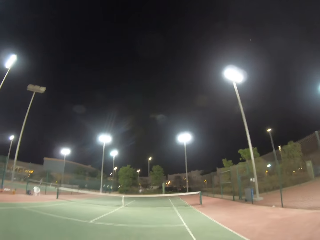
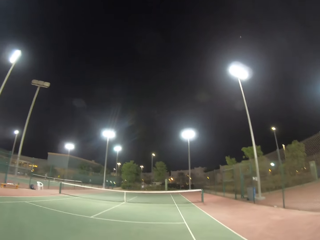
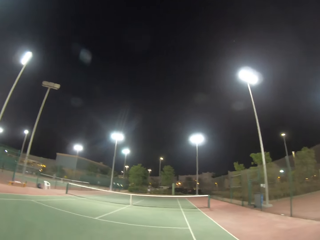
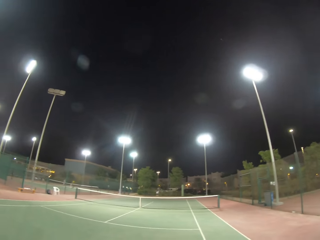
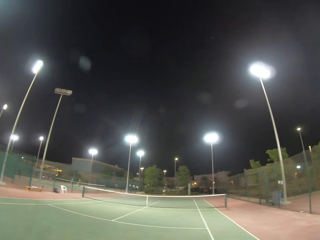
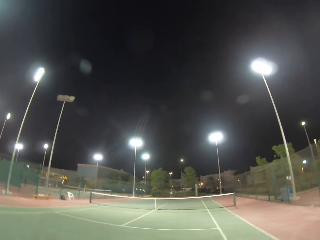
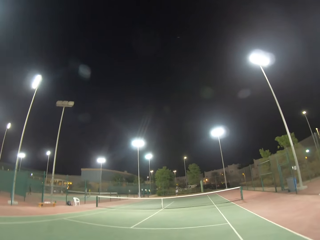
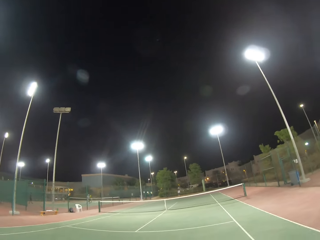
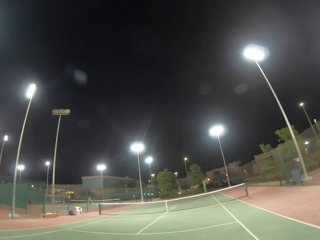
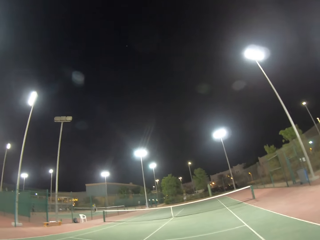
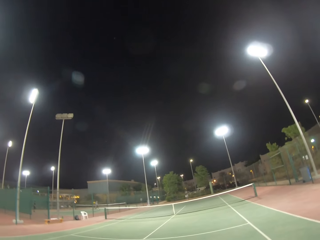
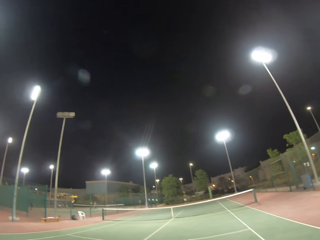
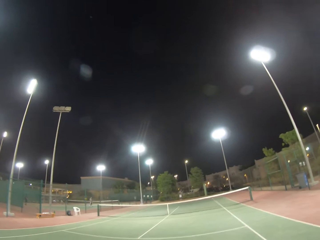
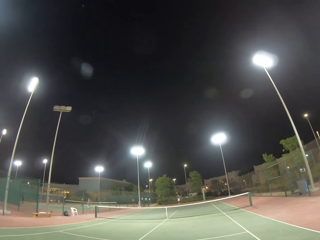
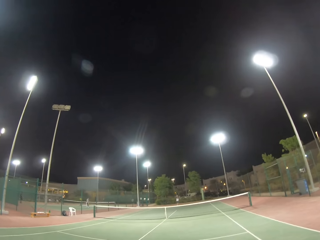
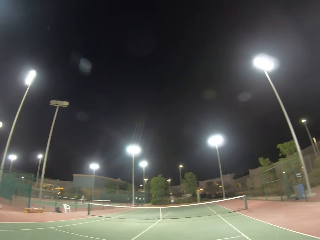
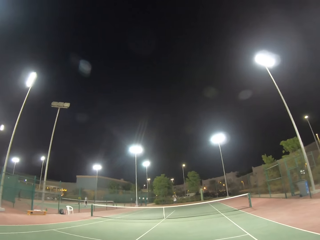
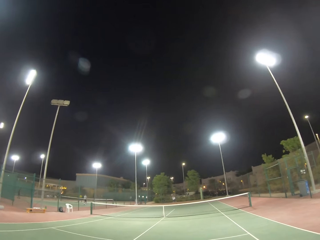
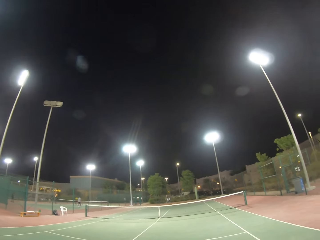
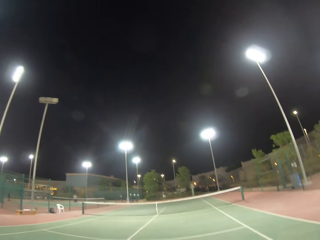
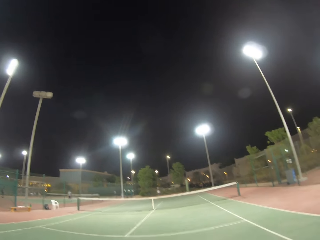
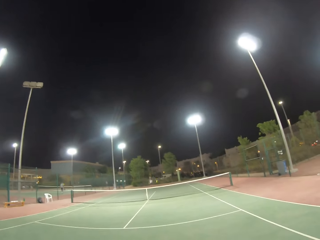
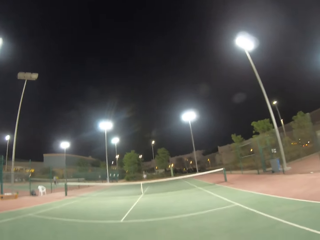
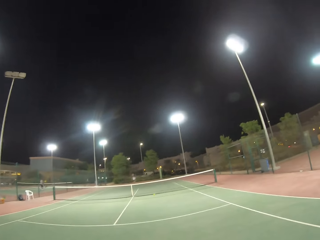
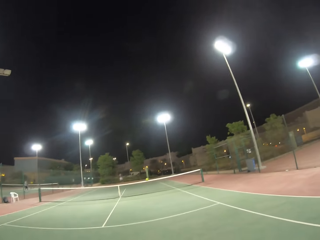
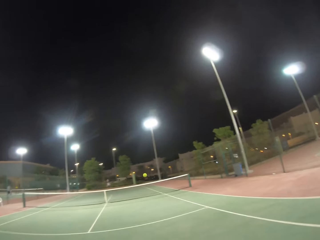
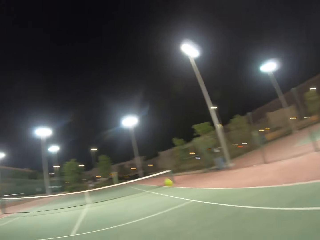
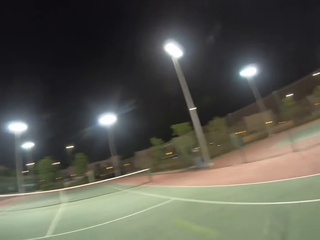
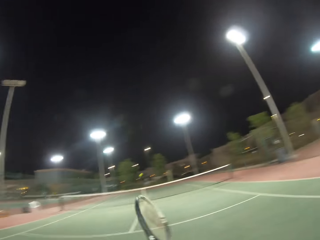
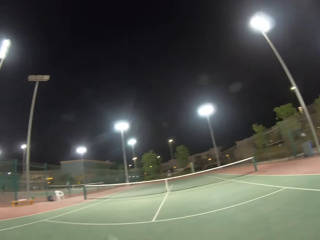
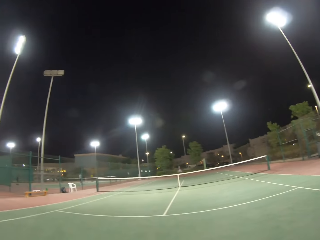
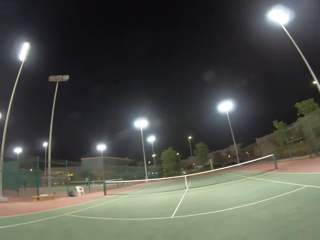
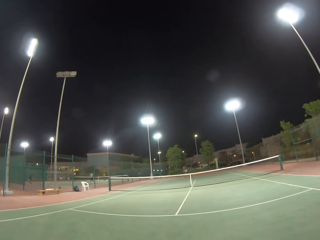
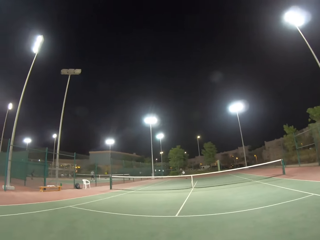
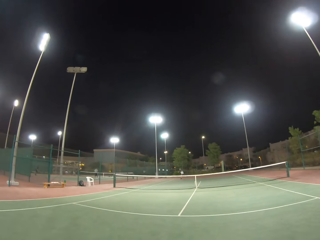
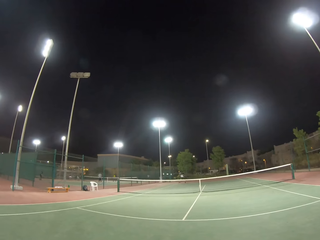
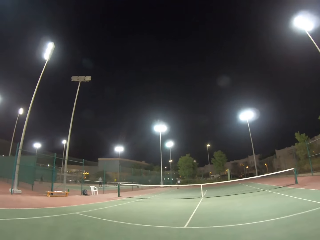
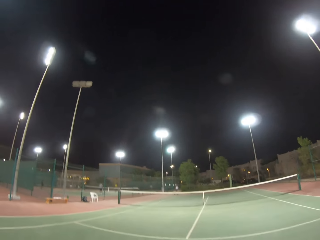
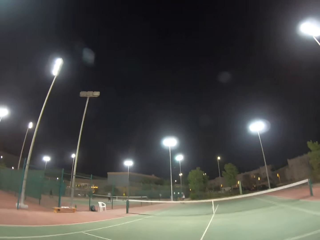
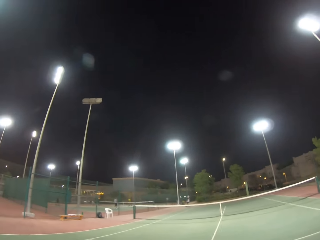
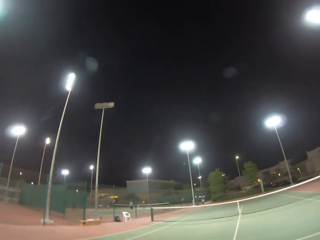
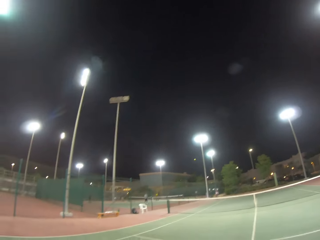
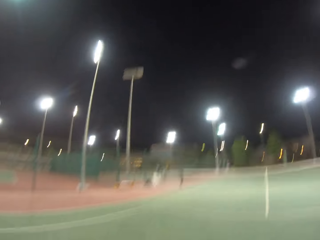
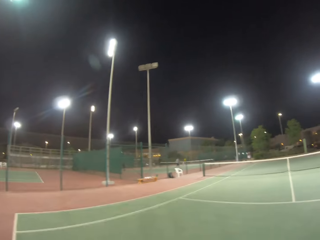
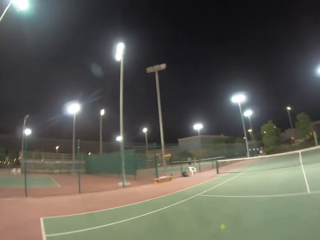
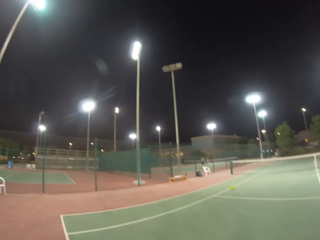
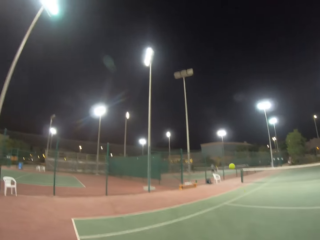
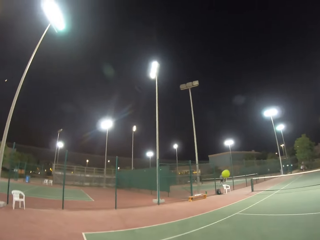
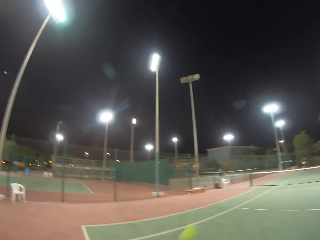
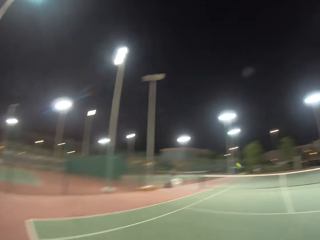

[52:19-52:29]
The camera wearer hits the ball. A man hits the ball.

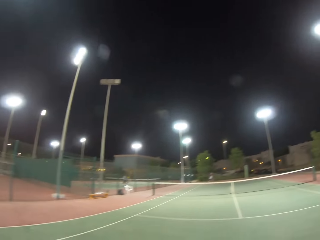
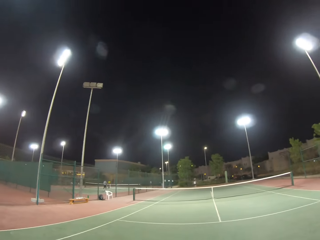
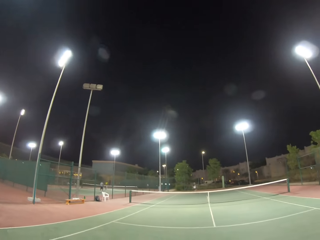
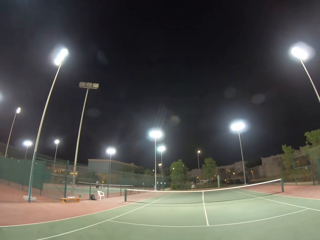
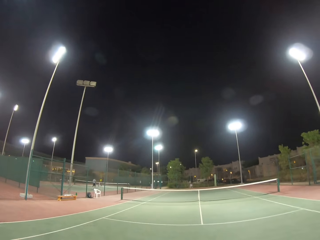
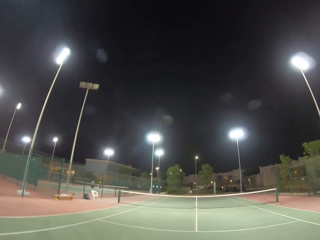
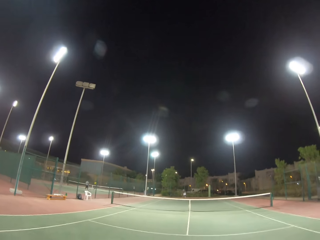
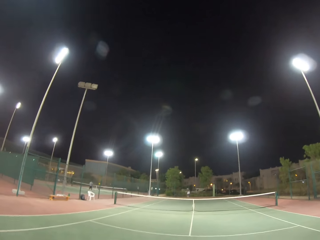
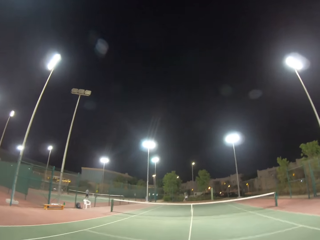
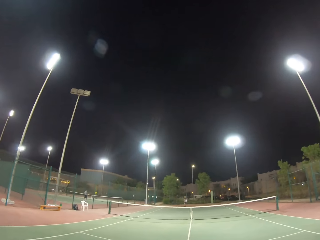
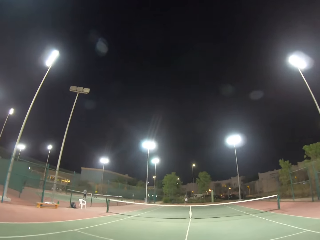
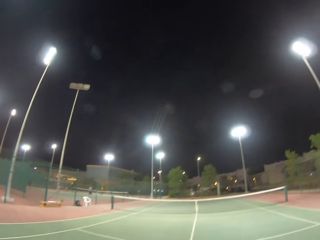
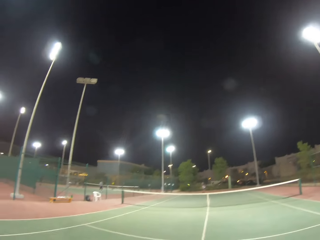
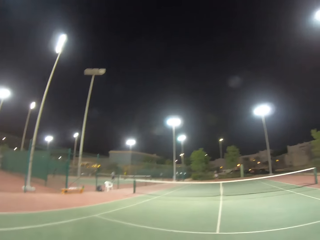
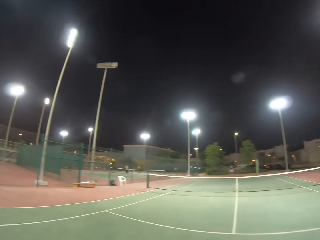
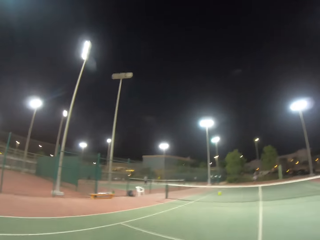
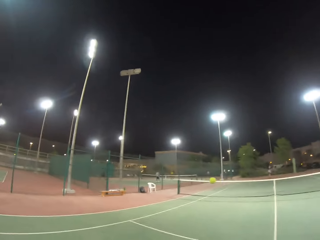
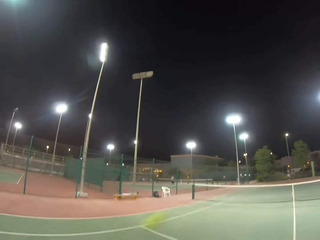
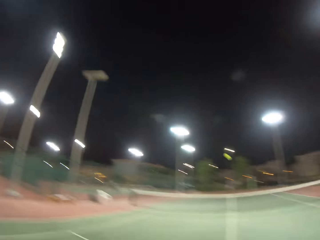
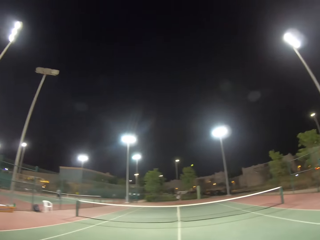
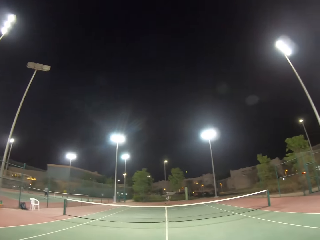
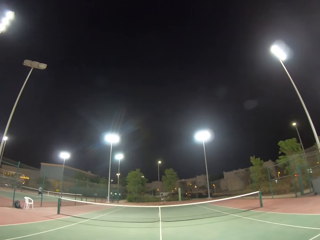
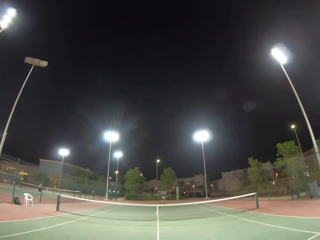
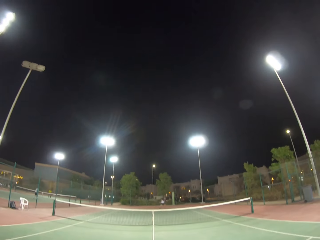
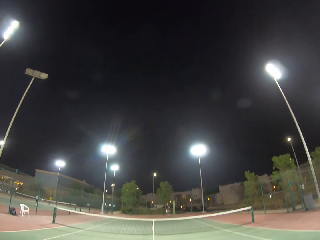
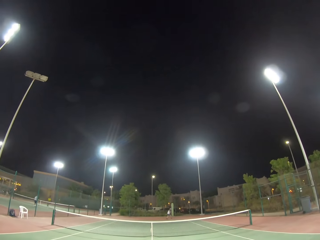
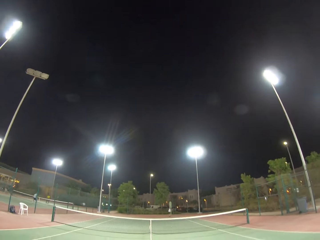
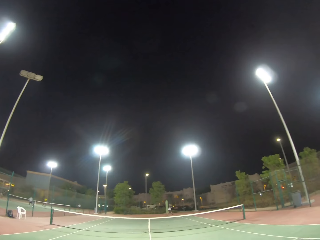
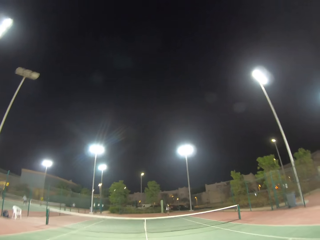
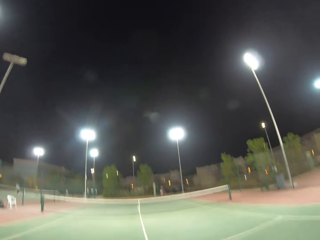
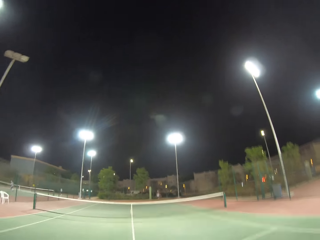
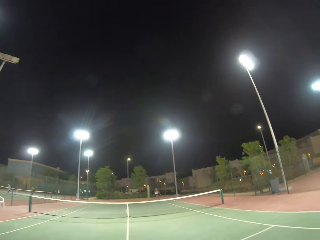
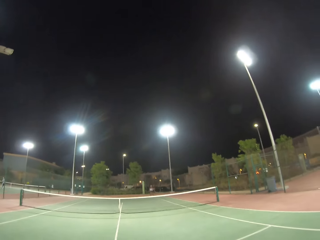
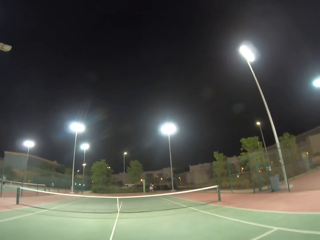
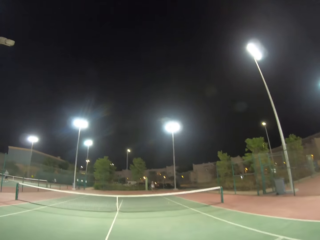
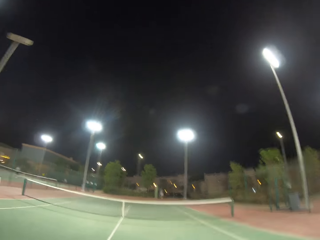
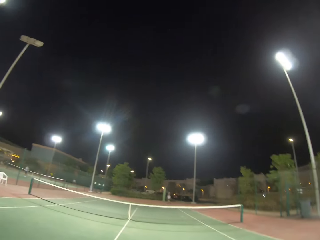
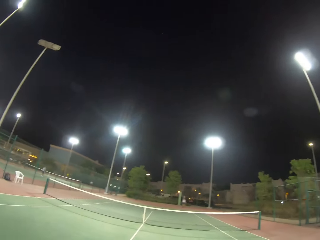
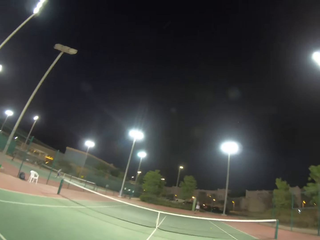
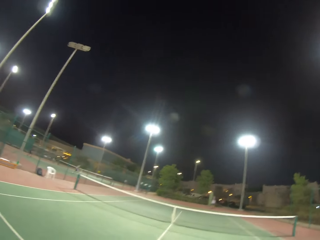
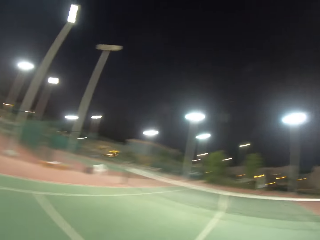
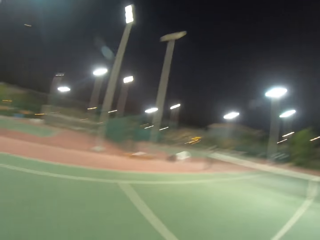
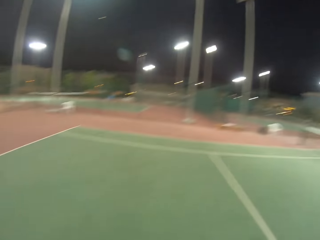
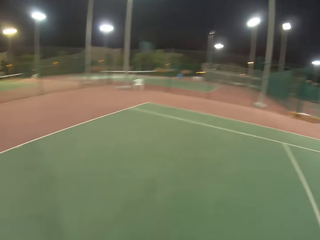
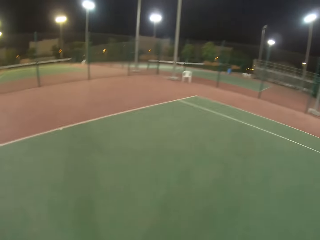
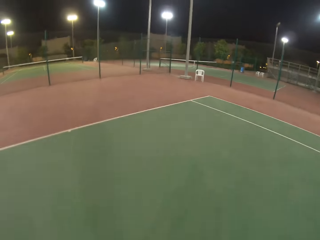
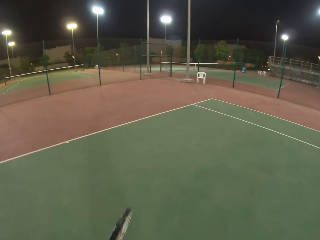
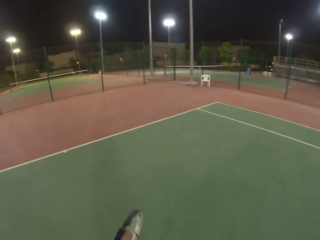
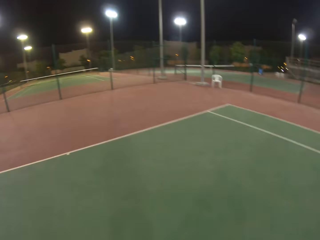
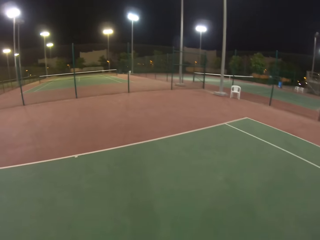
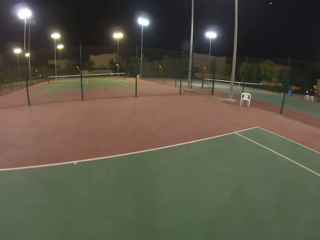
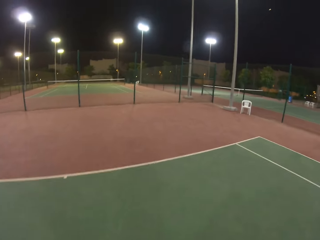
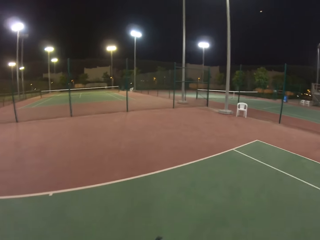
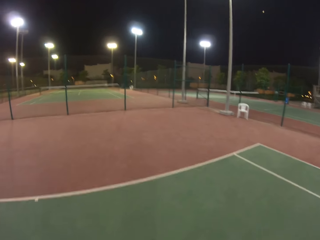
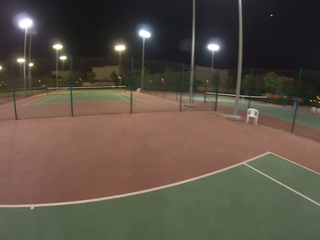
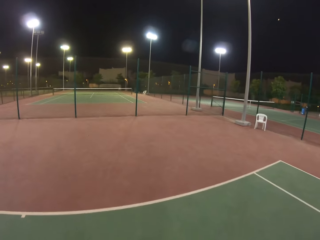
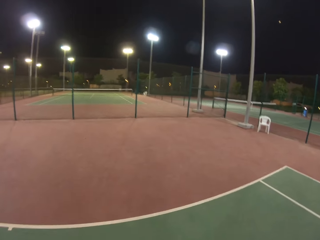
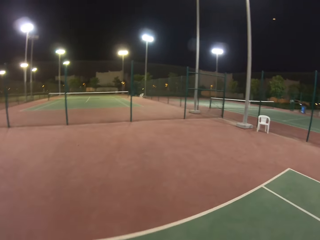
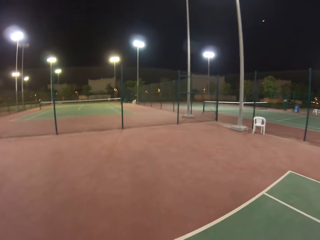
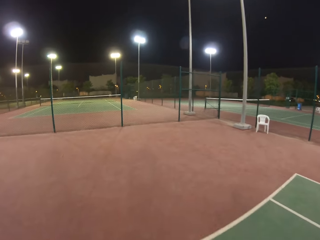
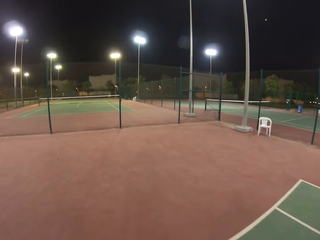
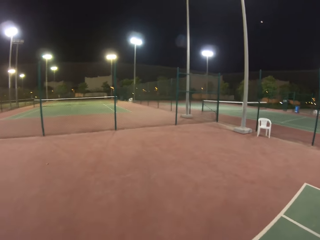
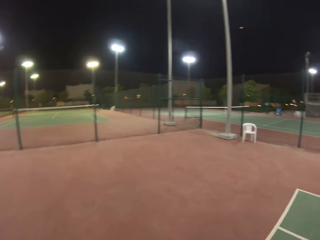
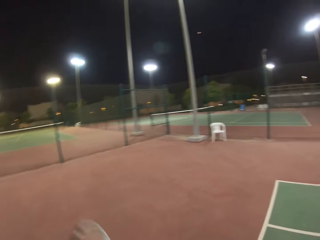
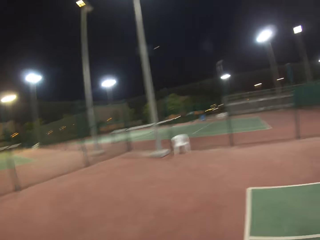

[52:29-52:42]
The camera wearer hits the ball with the ratchet. A man or woman hits the ball. The camera wearer hits the ball with the ratchet. The man or woman hits the ball. The camera wearer walks in the field.
